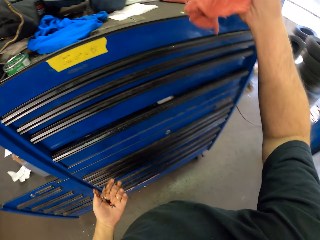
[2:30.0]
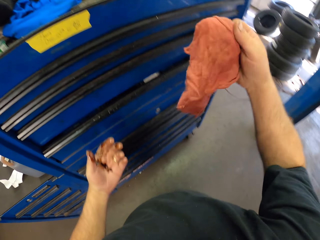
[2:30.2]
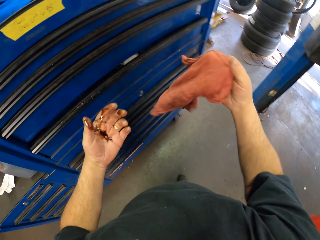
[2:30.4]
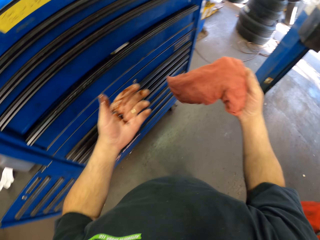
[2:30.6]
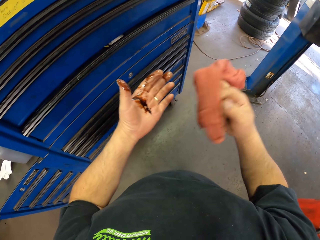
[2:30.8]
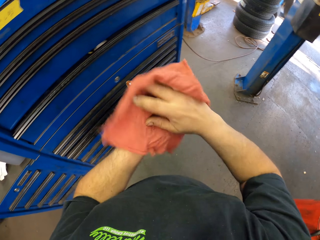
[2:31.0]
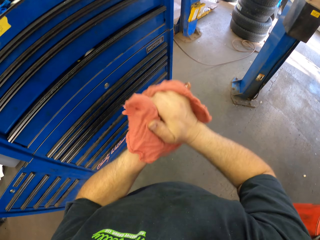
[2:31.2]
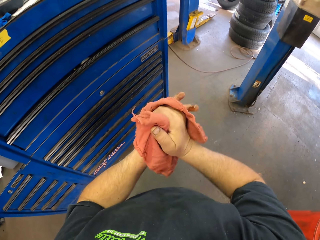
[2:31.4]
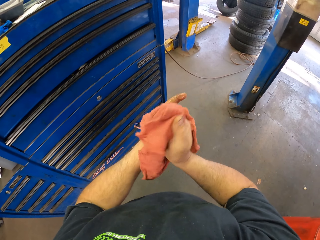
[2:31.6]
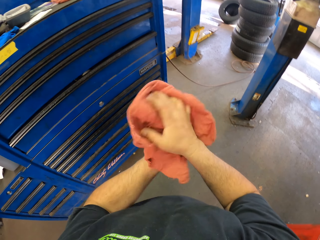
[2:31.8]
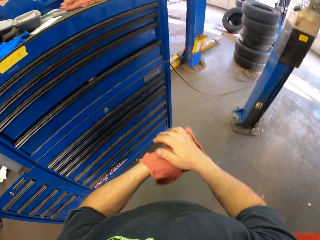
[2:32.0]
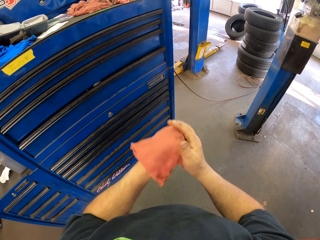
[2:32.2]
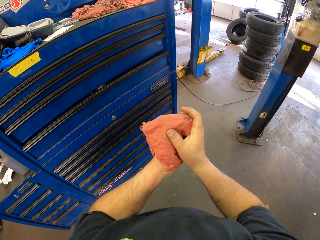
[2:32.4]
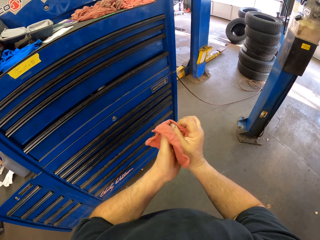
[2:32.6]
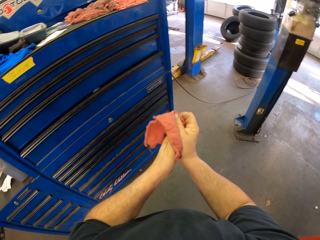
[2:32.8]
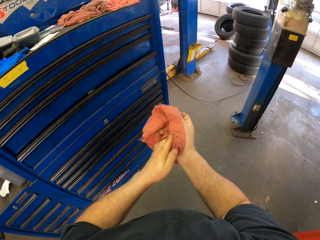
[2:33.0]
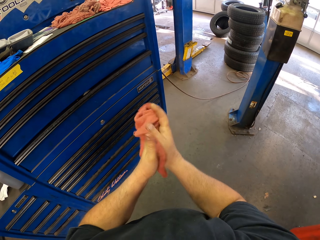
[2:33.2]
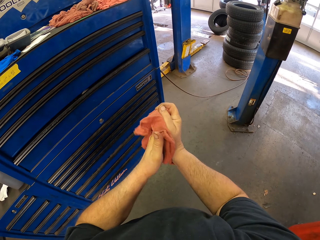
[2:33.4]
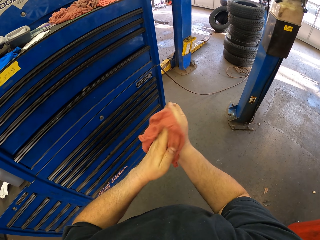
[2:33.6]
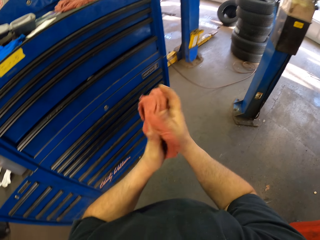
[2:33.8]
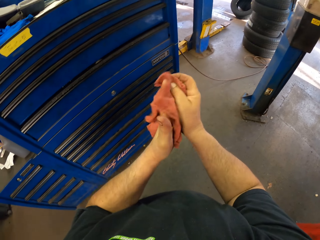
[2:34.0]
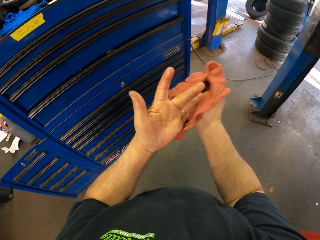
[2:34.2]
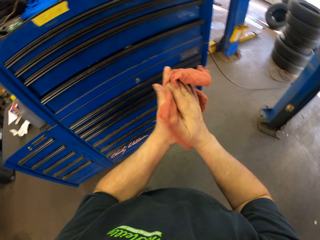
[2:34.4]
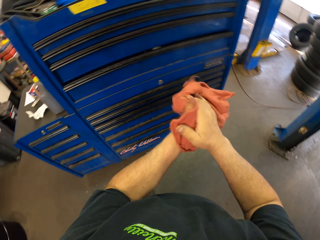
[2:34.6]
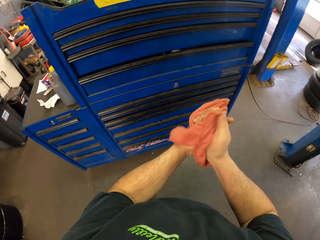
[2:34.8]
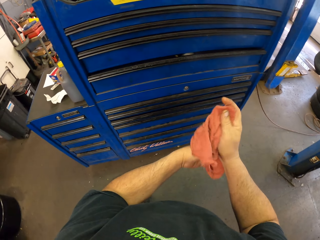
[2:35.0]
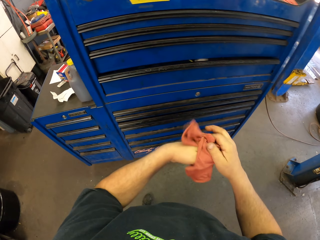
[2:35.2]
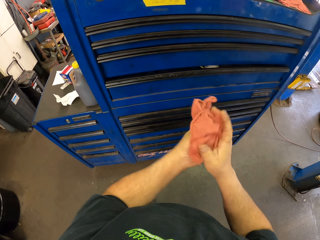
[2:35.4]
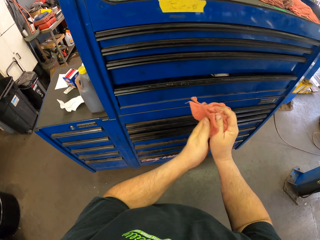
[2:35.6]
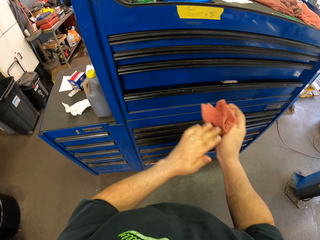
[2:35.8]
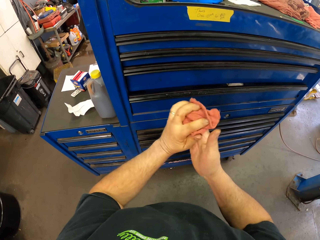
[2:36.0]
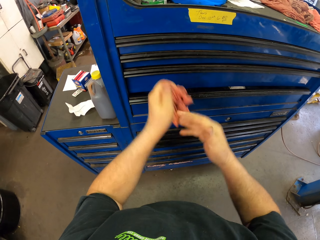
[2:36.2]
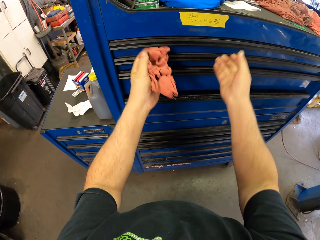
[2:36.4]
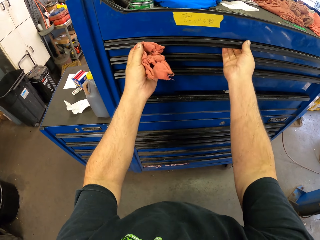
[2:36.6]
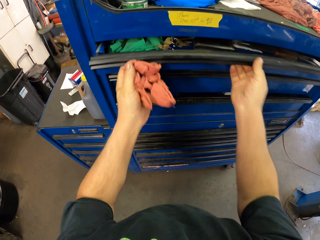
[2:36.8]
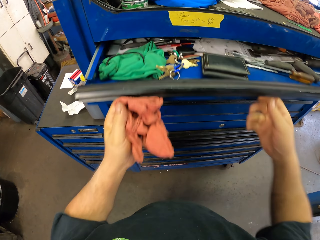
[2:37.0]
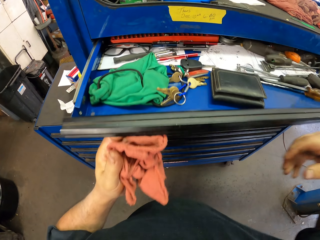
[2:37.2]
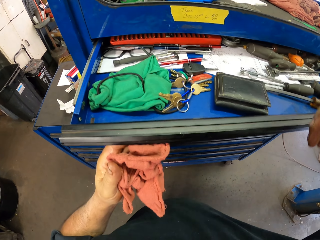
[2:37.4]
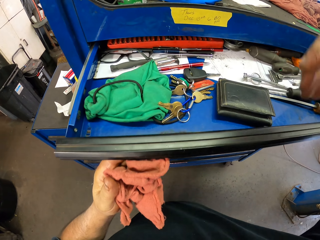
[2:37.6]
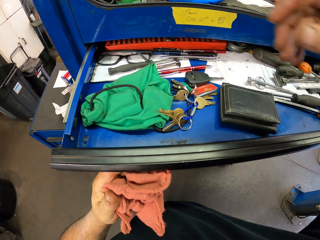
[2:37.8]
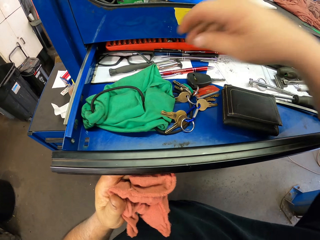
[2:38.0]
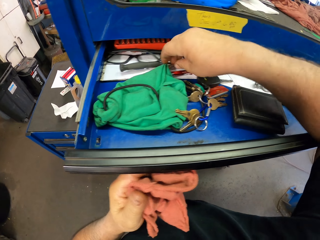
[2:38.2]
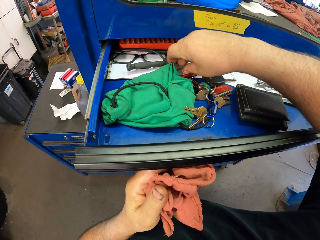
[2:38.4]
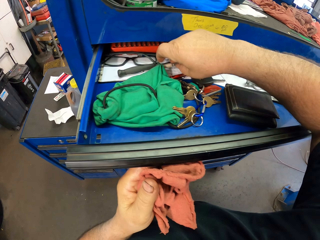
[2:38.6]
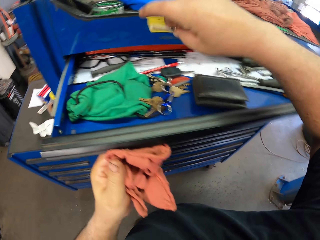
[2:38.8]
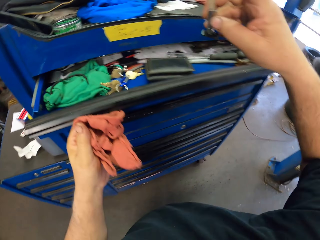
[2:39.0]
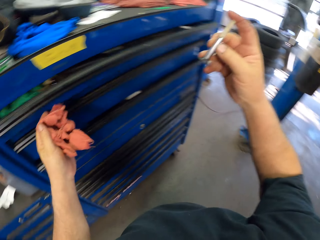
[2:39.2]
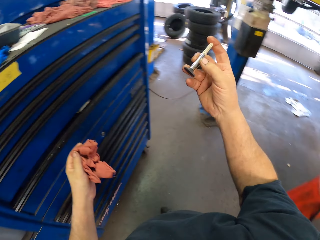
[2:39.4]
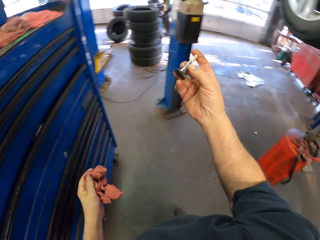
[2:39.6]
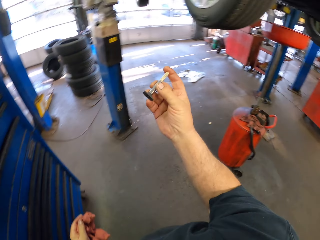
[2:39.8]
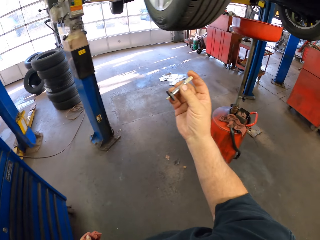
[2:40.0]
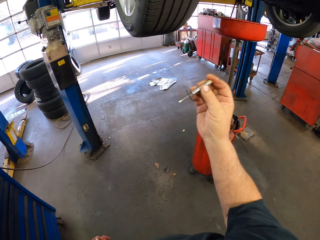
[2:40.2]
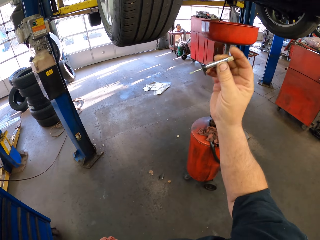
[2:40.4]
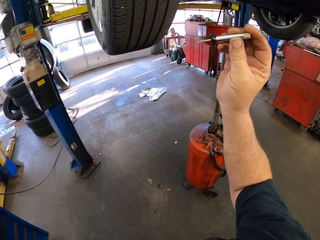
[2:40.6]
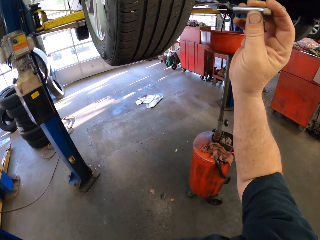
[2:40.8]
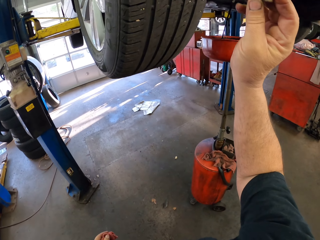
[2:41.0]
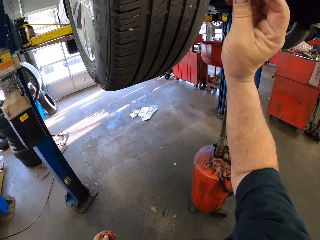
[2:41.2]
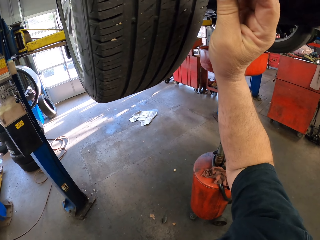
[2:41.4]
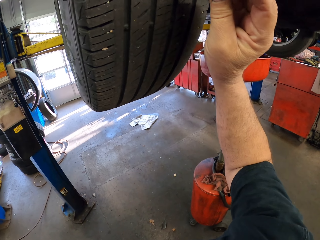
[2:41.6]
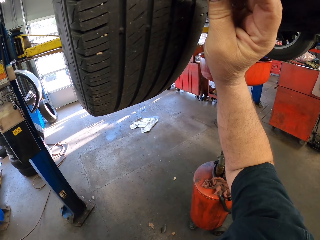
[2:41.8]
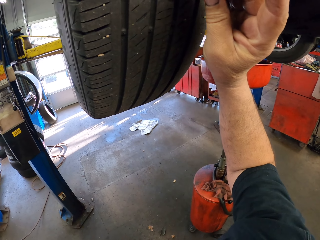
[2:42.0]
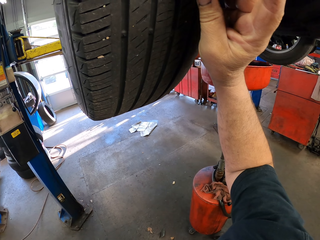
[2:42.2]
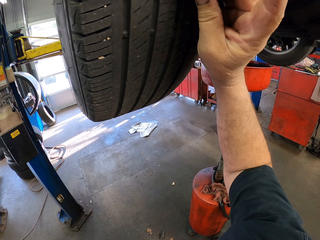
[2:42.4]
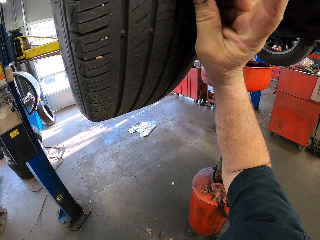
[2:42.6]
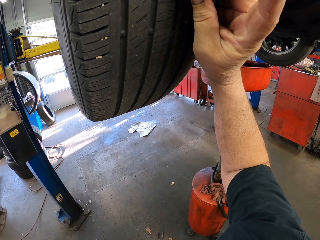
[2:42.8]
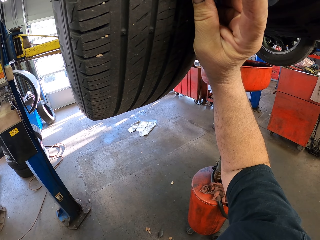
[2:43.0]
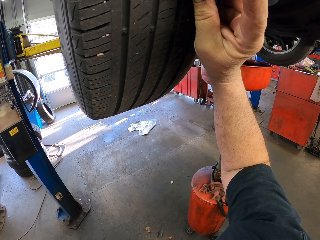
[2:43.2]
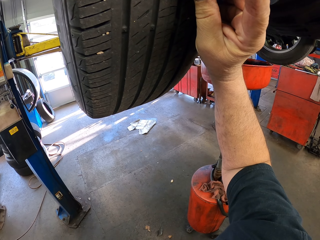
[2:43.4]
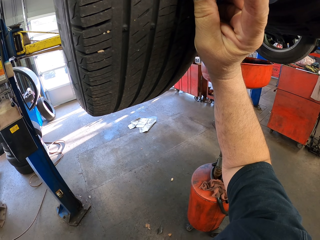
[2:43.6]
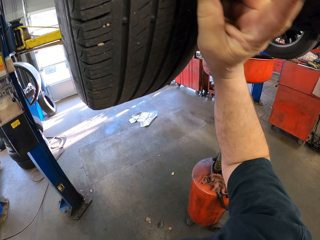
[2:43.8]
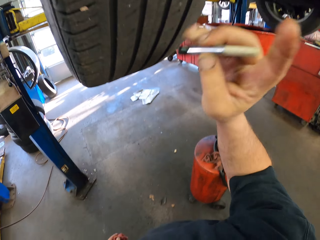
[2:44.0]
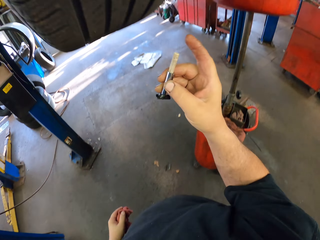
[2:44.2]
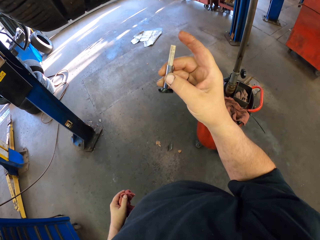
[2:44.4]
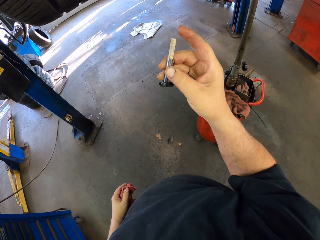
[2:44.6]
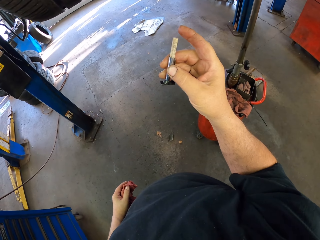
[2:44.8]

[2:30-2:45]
The camera wearer picks the cloth on the tool drawer. They wipe oil from hands with the cloth. They open the drawer. They pick a tire rasp from the tool drawer. They close the drawer. They fix the tire using something. They place the tire rasp on the tire.

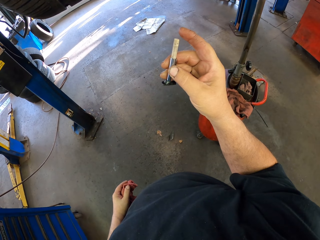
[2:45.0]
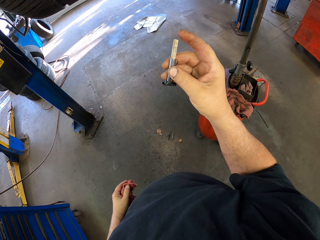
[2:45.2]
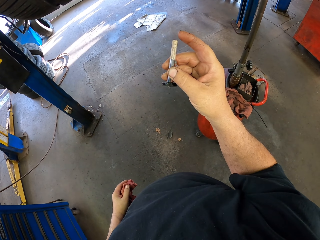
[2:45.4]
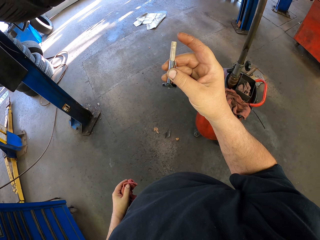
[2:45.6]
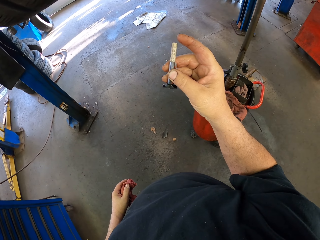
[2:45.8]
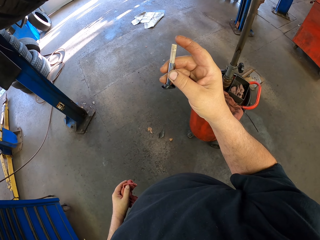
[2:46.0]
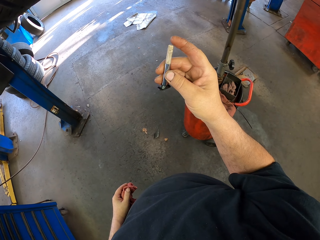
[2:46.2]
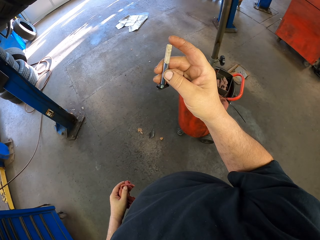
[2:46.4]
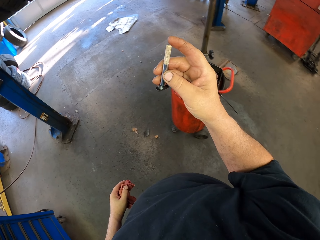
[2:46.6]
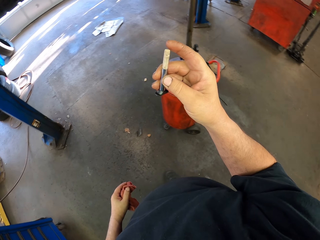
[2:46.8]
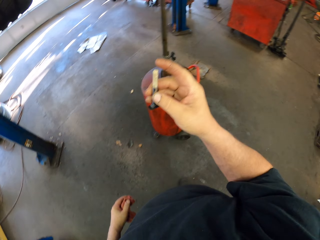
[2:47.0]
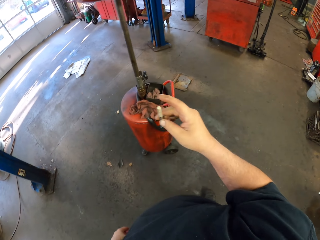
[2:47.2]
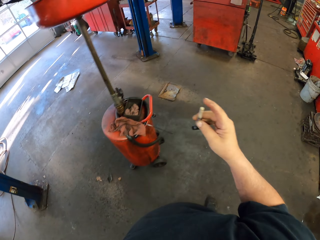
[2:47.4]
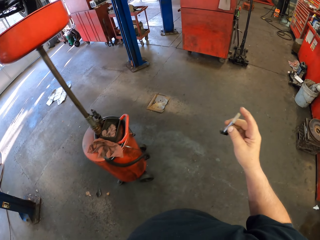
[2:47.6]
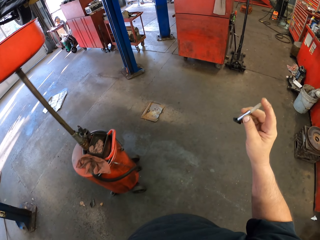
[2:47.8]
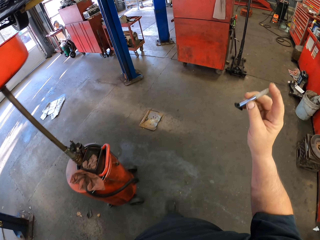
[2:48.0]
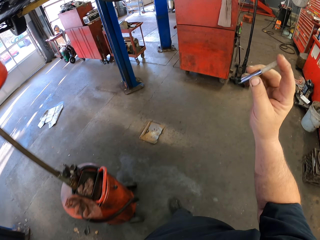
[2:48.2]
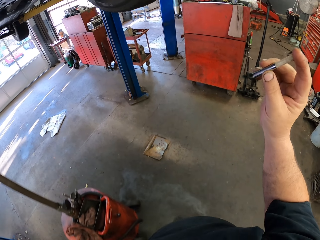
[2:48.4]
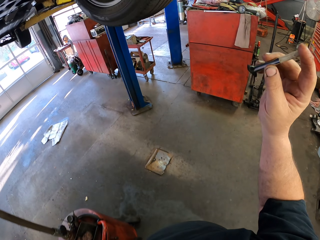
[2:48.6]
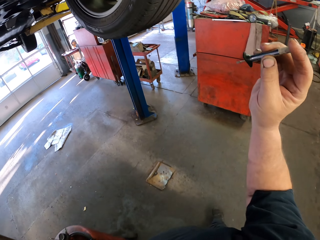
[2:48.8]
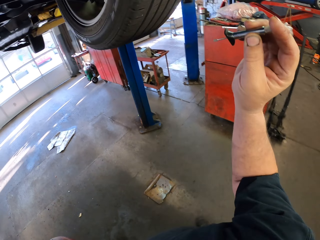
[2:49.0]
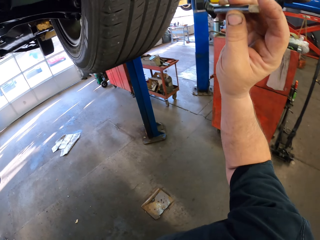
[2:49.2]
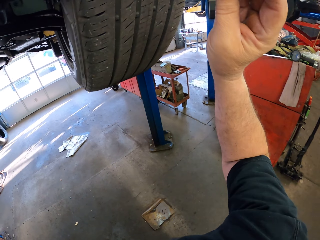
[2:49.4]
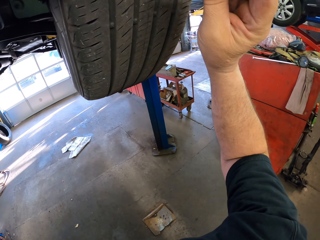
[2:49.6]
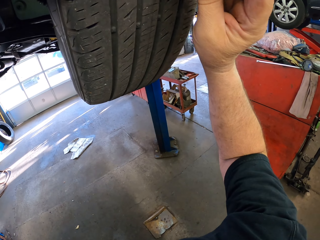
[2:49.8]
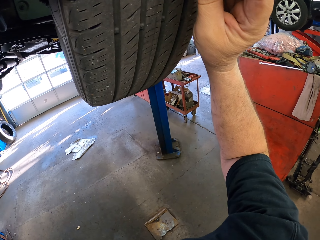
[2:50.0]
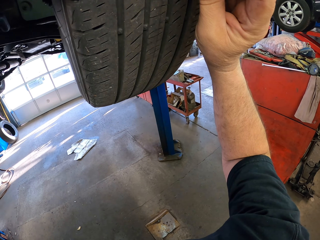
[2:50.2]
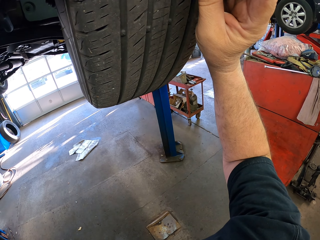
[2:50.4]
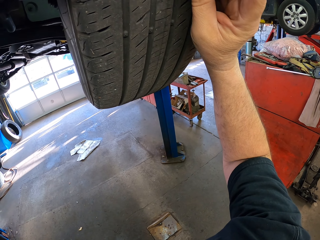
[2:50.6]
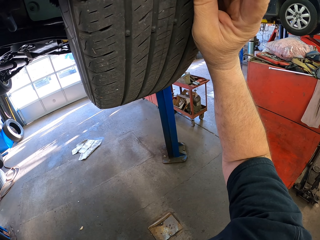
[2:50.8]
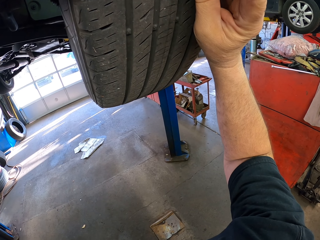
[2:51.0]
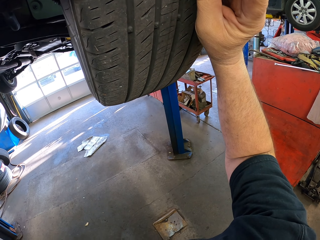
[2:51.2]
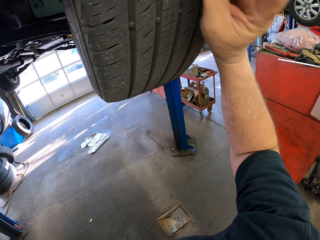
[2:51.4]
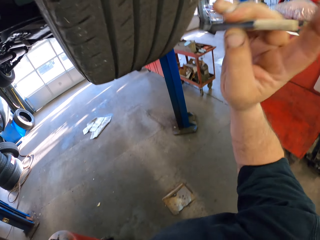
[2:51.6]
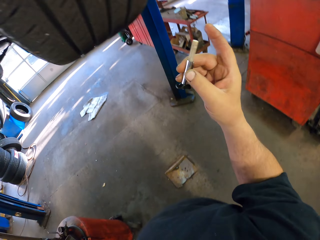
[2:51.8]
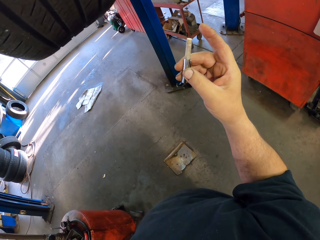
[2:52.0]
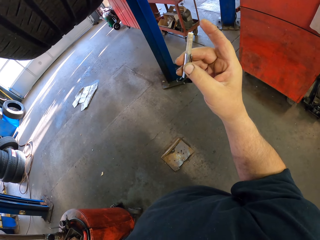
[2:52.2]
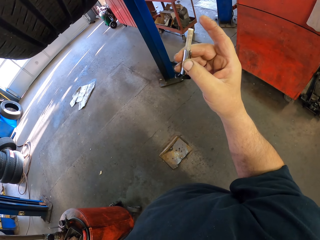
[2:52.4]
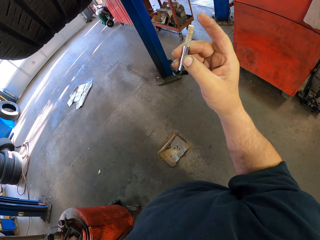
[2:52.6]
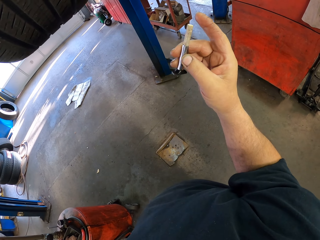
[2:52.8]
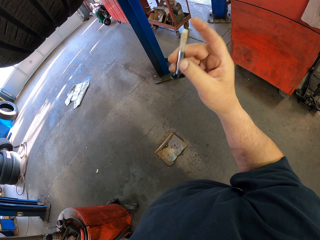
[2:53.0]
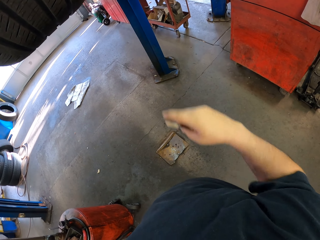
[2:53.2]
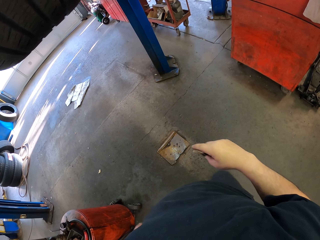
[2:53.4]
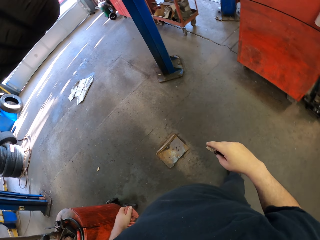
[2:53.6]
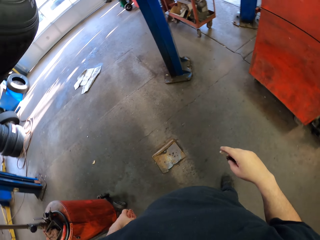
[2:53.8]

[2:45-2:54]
The camera wearer places a tire rasp on a tire.
